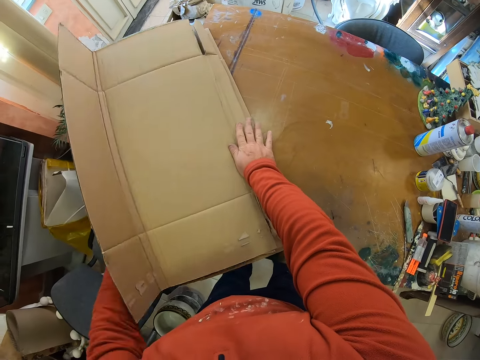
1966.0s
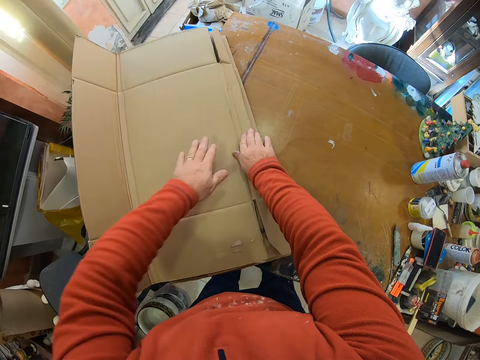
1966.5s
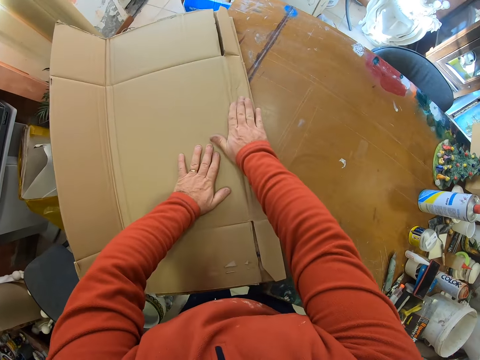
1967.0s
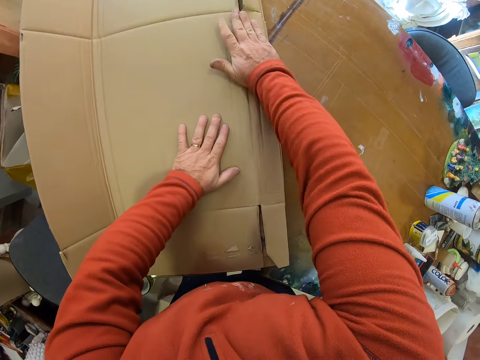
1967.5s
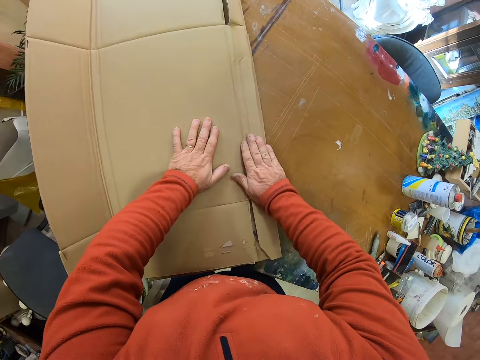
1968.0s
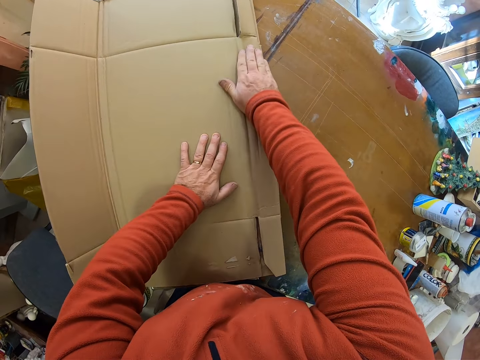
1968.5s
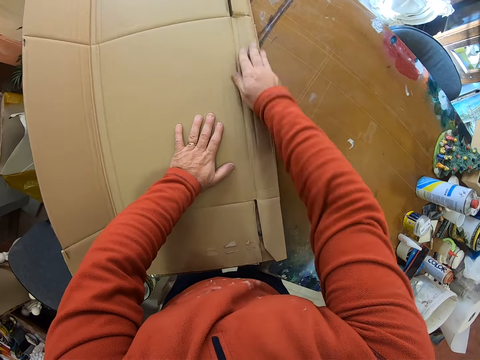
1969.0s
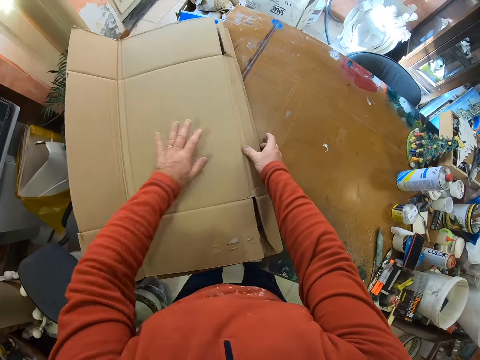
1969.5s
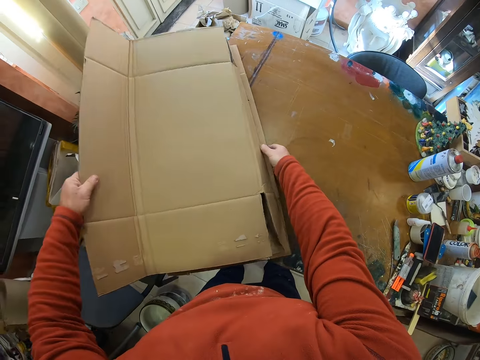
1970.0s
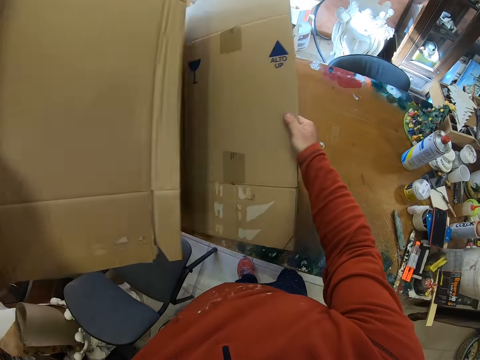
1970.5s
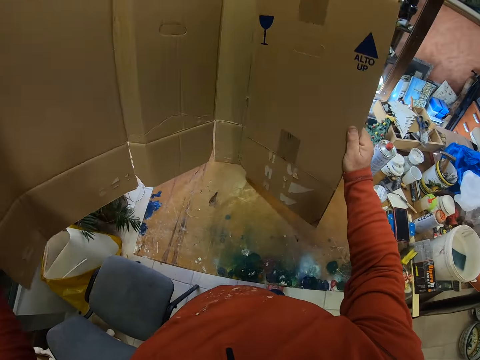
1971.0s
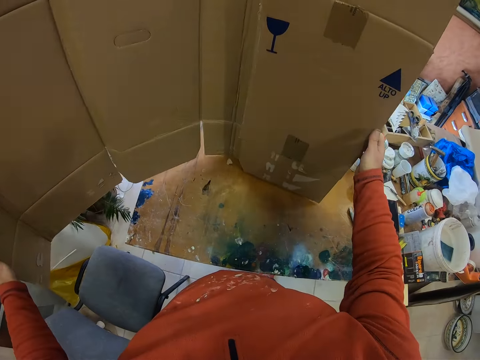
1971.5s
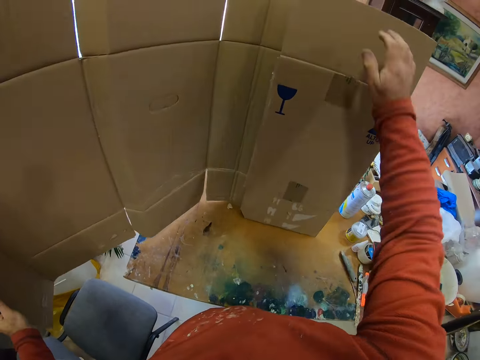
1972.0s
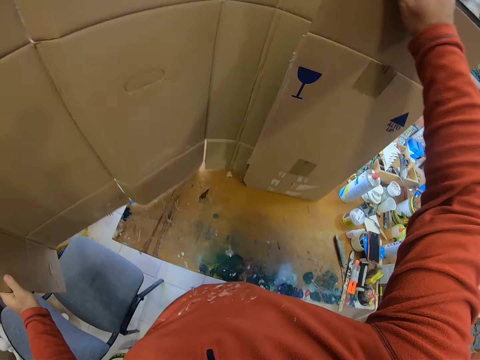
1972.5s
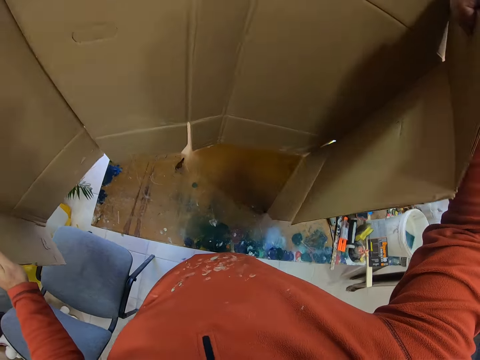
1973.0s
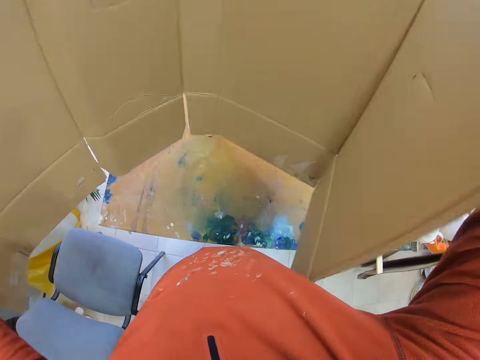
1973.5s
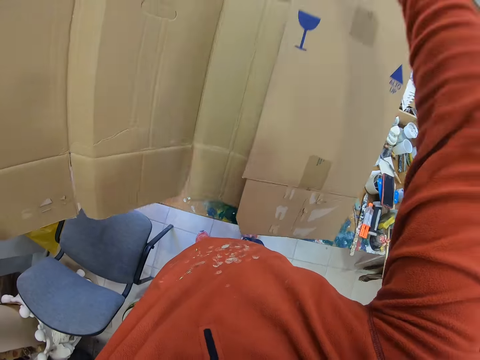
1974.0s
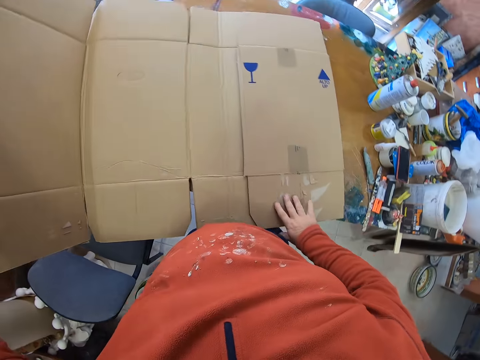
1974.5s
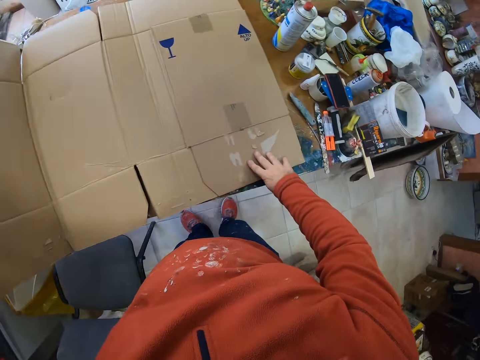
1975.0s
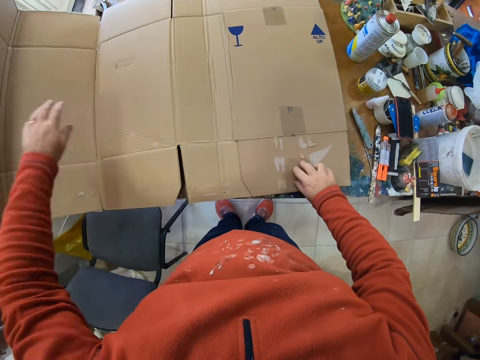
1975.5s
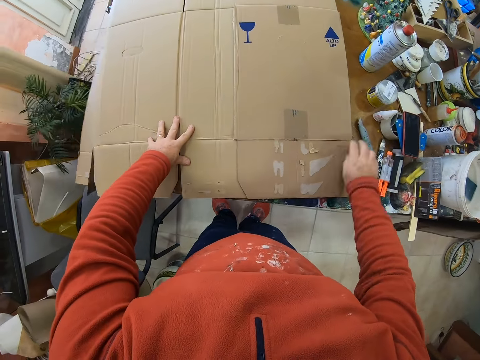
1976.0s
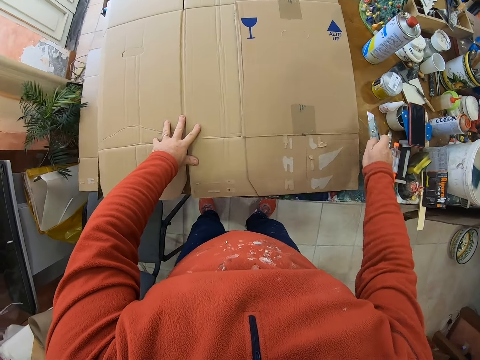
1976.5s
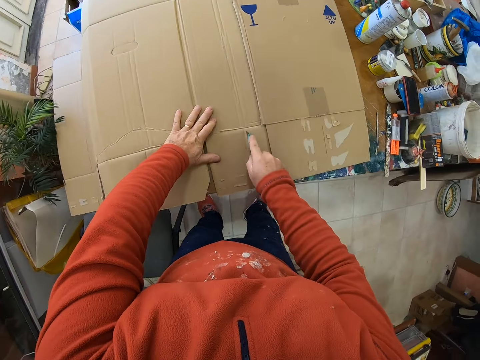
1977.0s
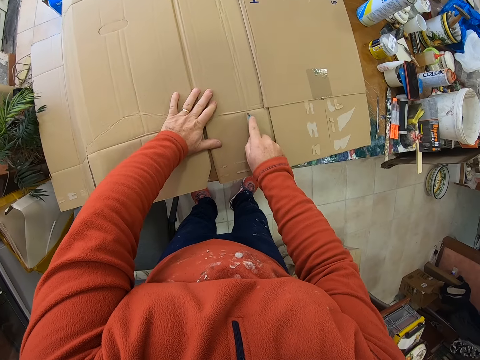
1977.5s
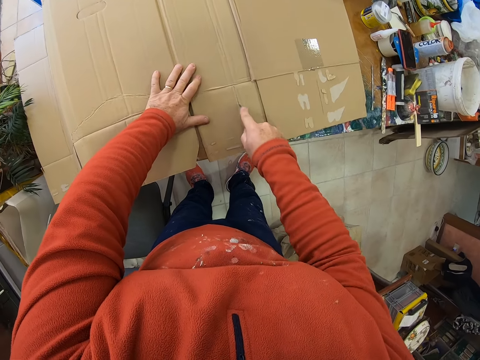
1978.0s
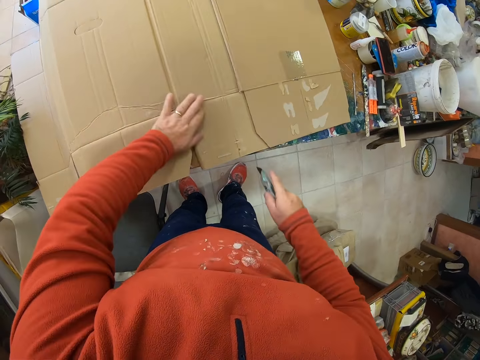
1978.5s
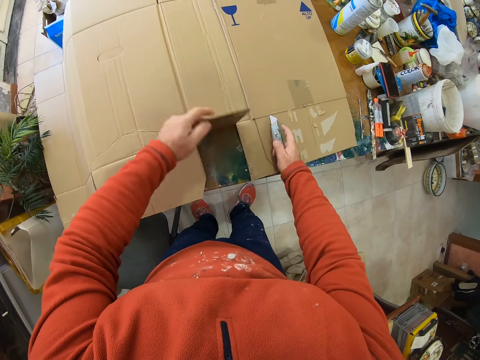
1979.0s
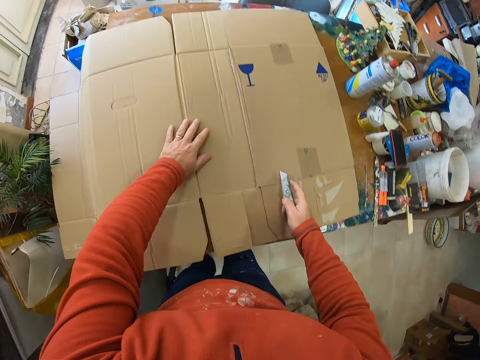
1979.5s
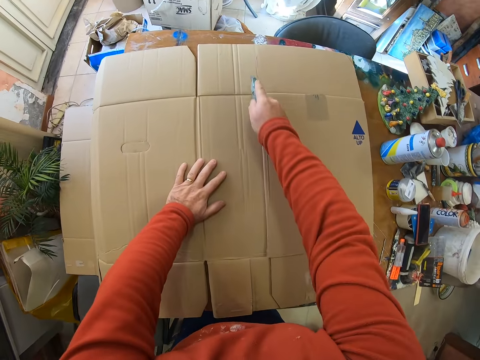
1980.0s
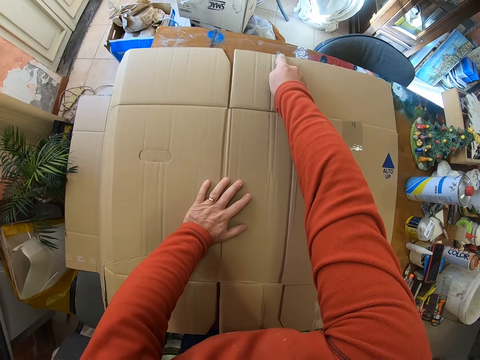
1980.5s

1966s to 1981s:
The camera wearer holds up the carton. They fold the box. They put the carton on the table. They take the knife. They cut the carton.

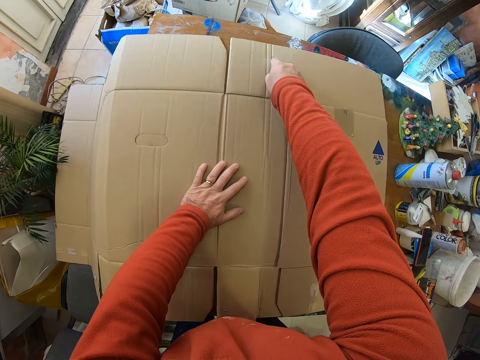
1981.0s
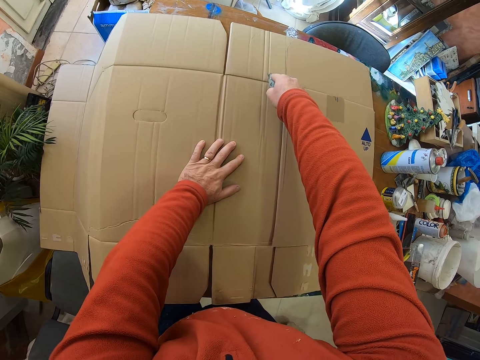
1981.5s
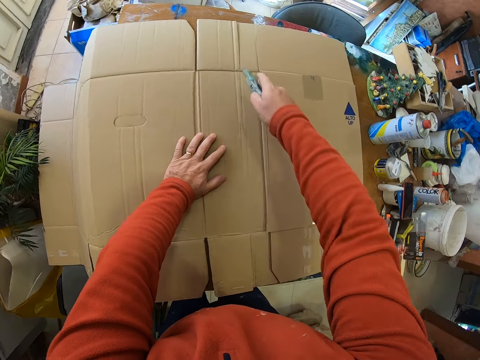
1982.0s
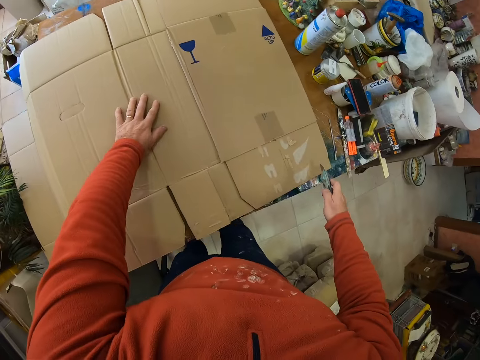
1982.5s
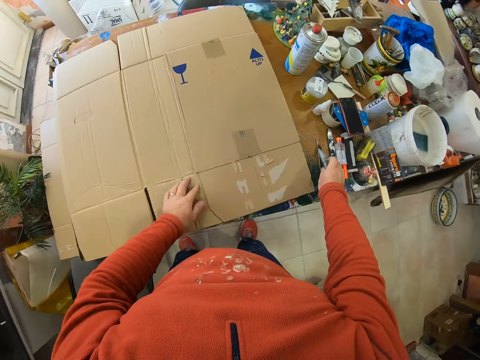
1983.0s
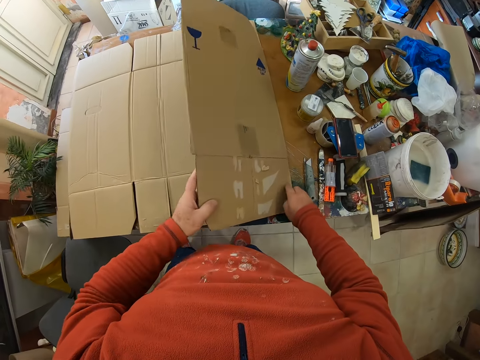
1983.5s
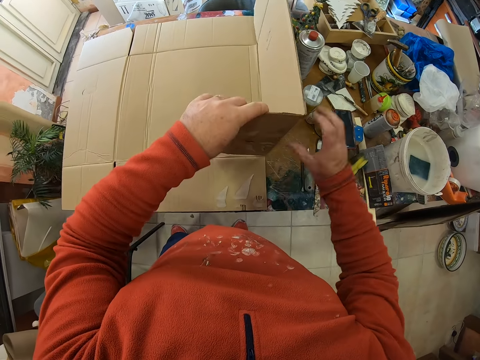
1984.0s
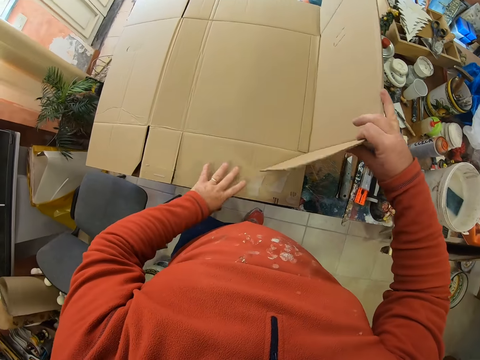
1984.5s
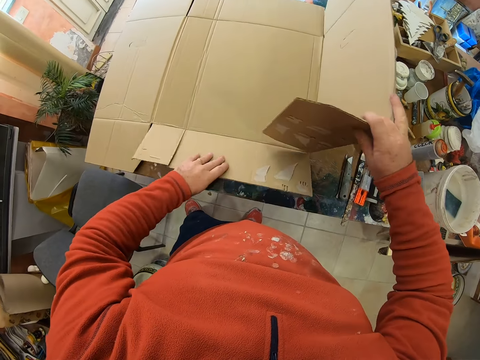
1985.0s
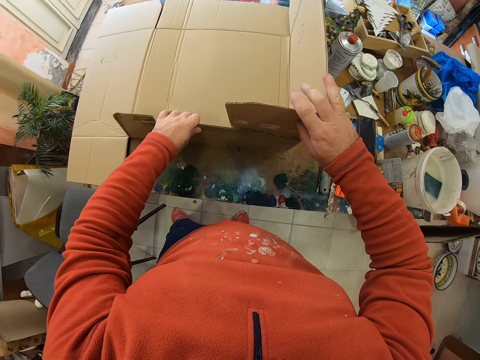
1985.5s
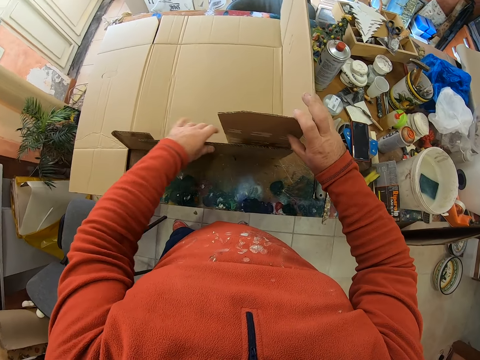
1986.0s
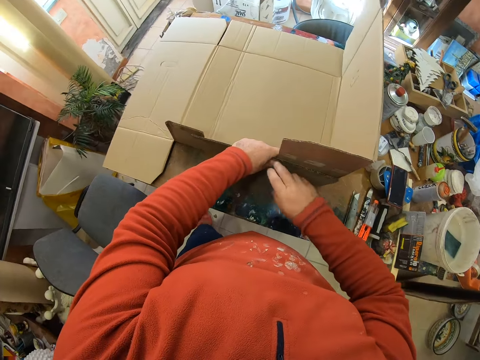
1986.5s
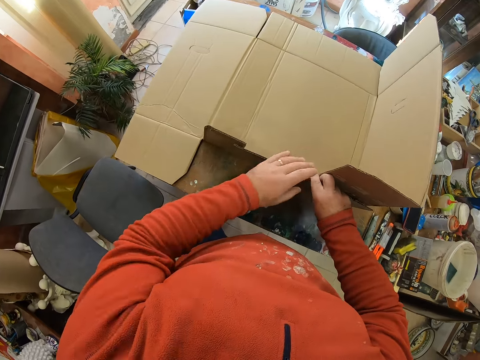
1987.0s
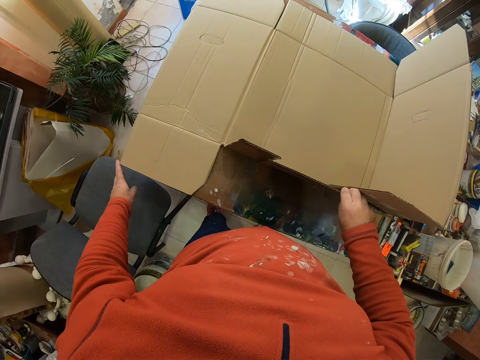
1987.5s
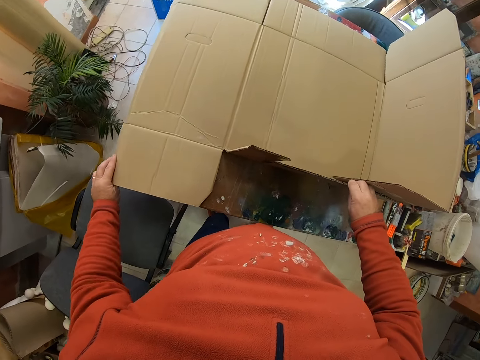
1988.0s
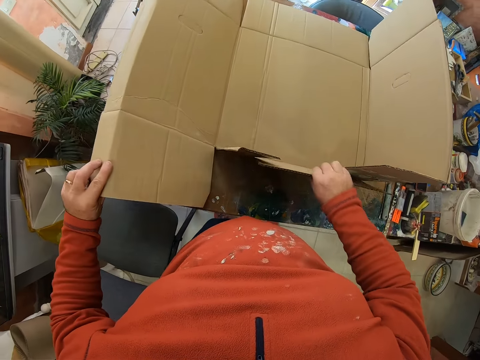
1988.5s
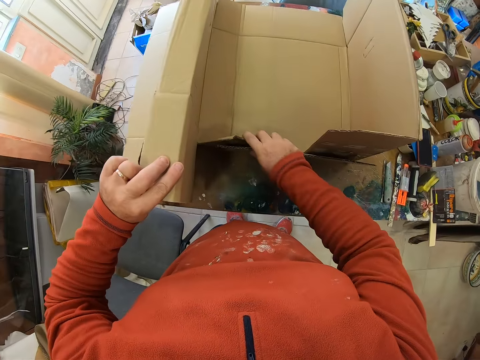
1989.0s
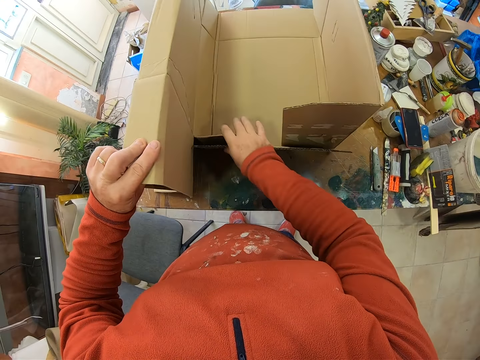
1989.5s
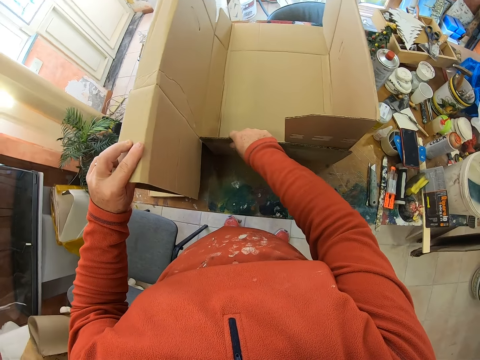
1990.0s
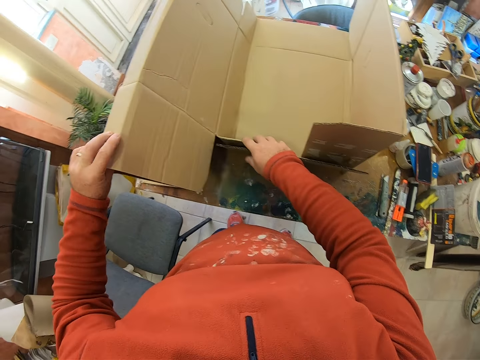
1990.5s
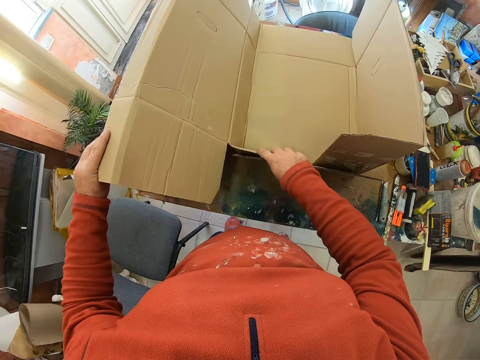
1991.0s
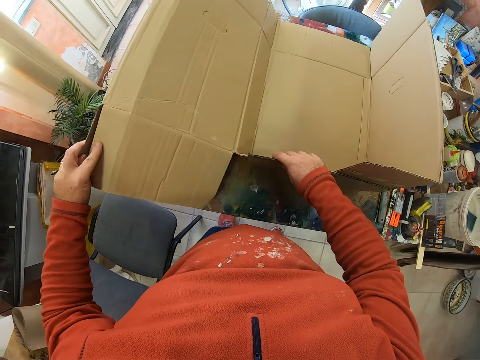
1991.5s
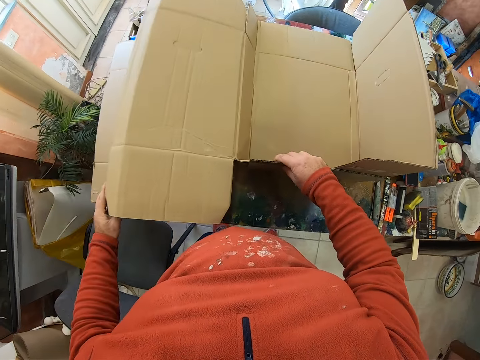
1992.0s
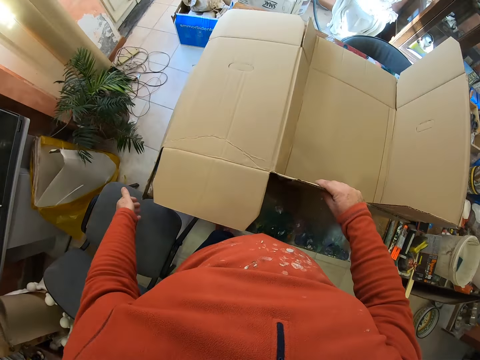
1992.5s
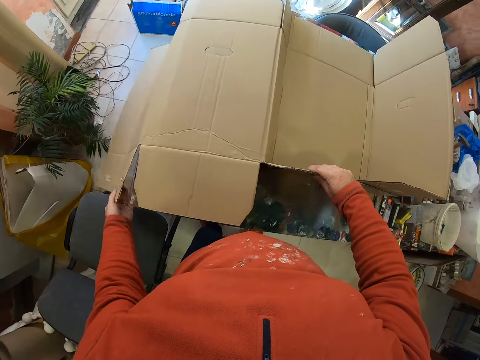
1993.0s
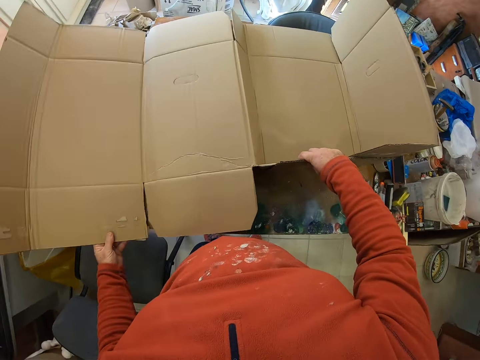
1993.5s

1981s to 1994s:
The camera wearer puts the knife on the table. They fold the carton.
